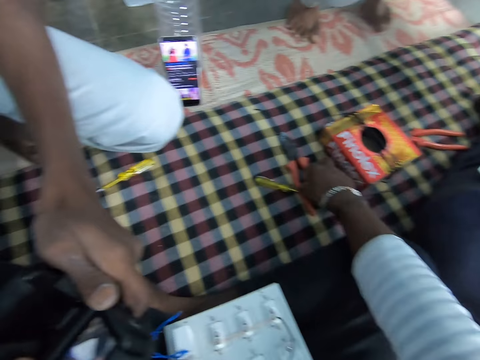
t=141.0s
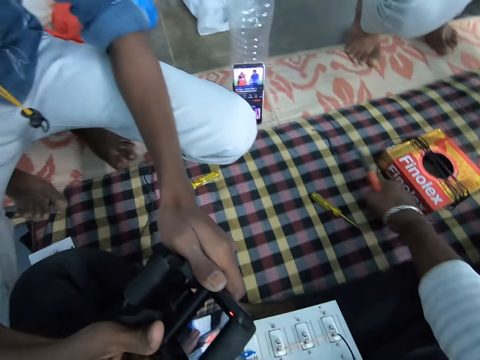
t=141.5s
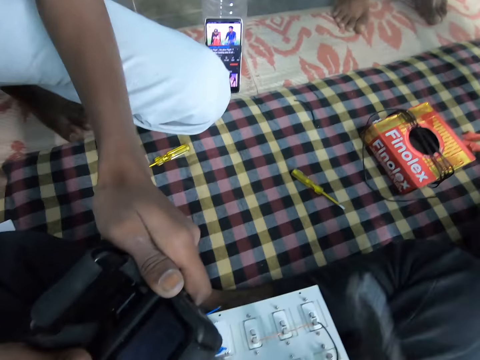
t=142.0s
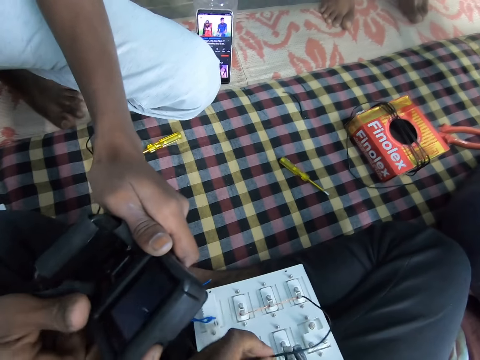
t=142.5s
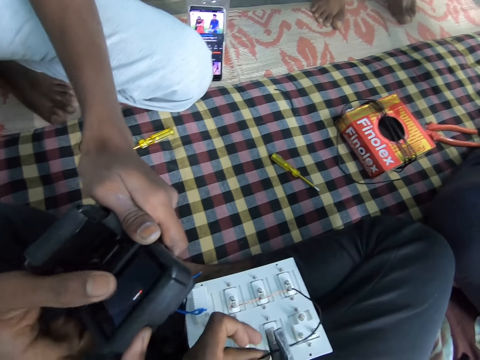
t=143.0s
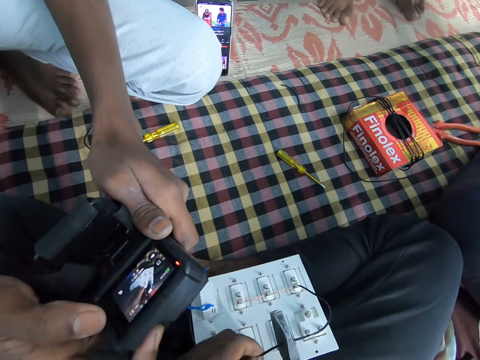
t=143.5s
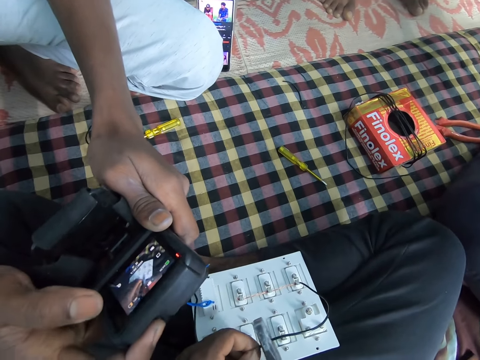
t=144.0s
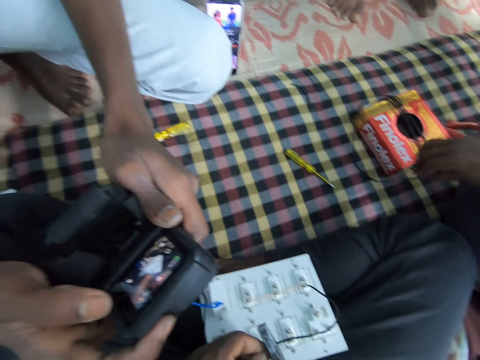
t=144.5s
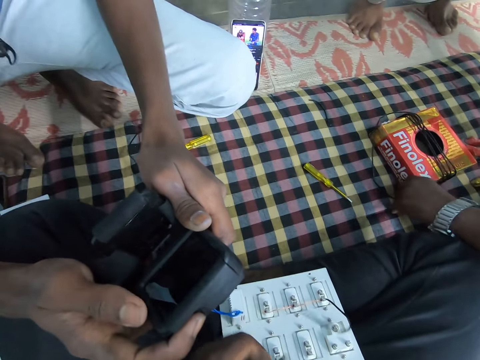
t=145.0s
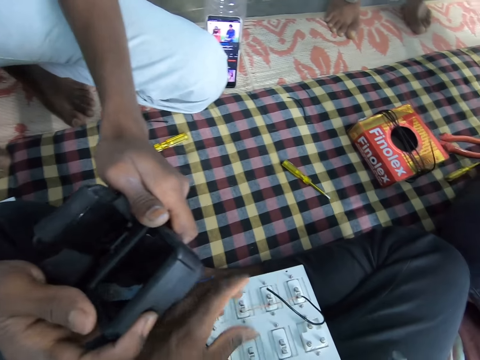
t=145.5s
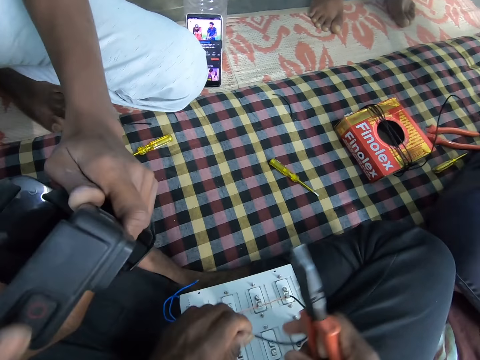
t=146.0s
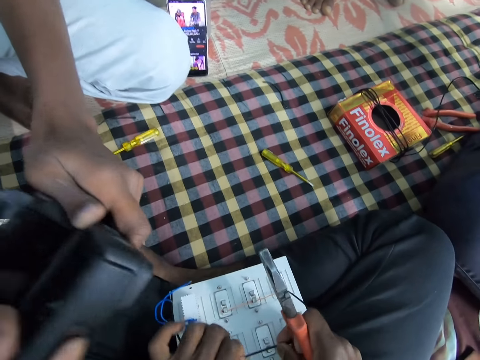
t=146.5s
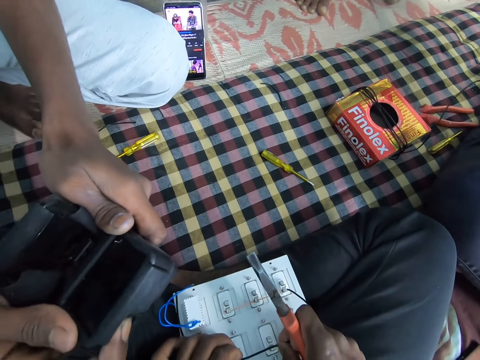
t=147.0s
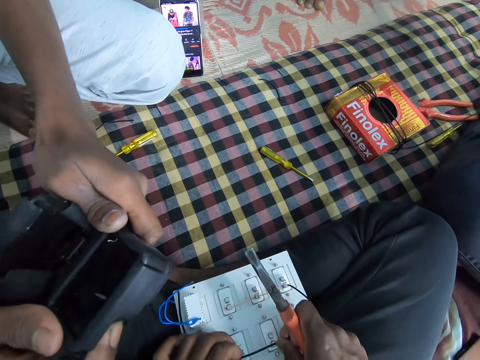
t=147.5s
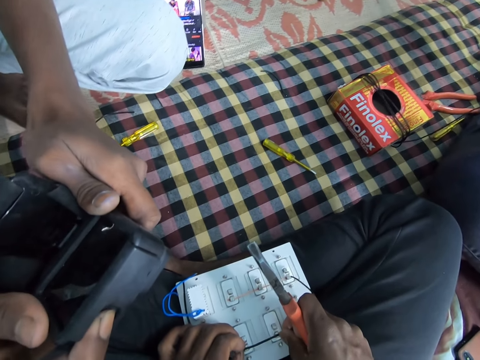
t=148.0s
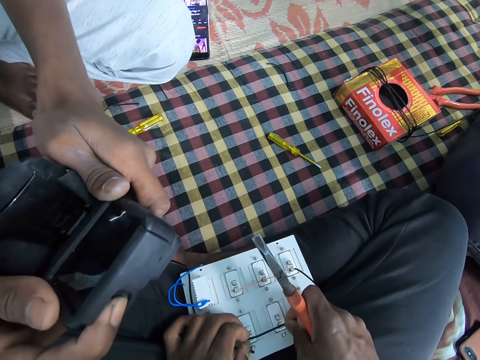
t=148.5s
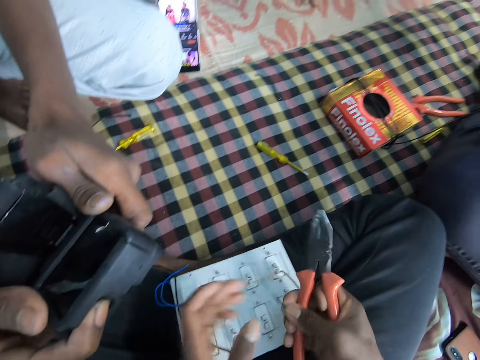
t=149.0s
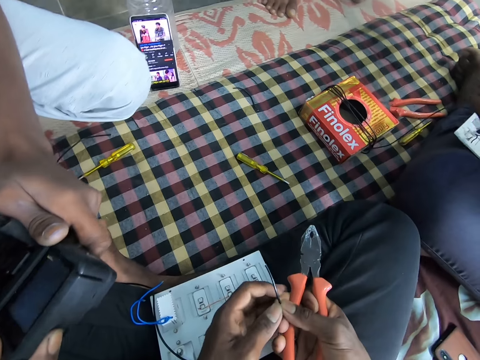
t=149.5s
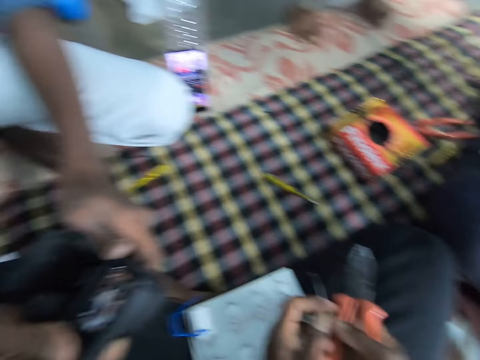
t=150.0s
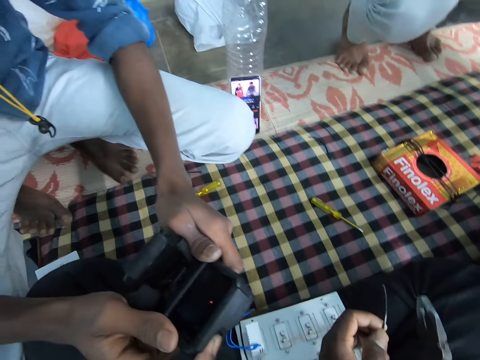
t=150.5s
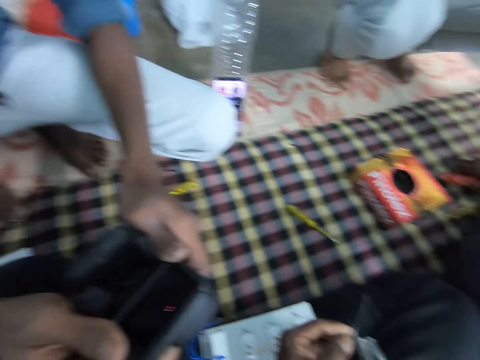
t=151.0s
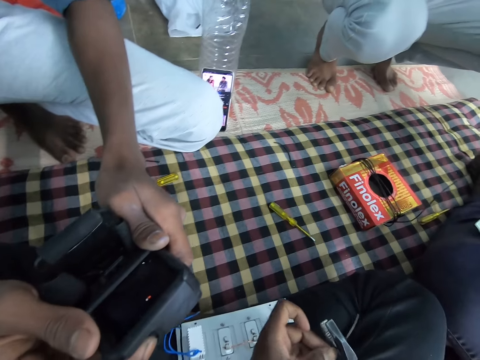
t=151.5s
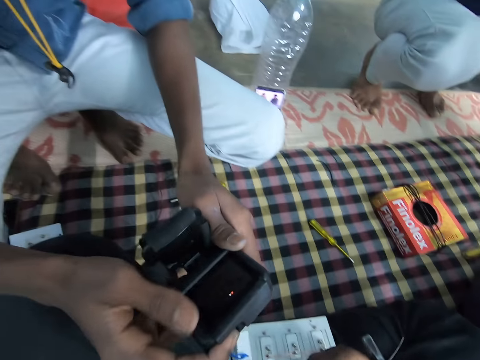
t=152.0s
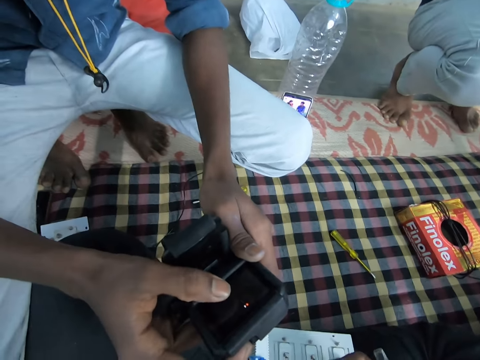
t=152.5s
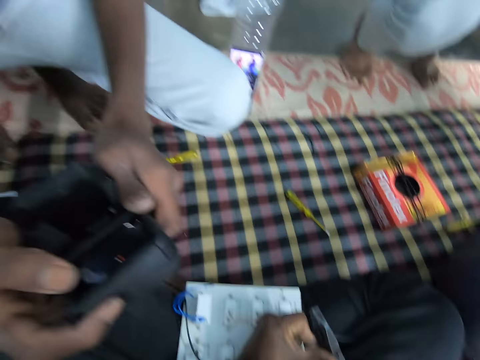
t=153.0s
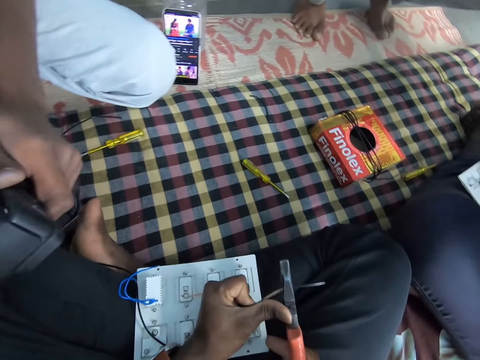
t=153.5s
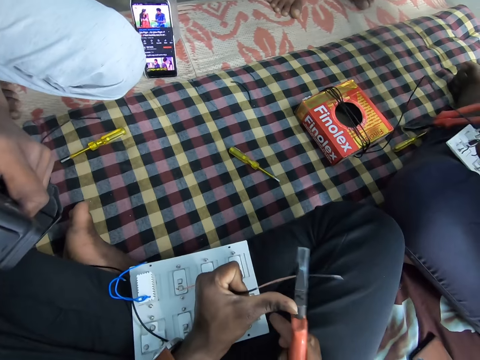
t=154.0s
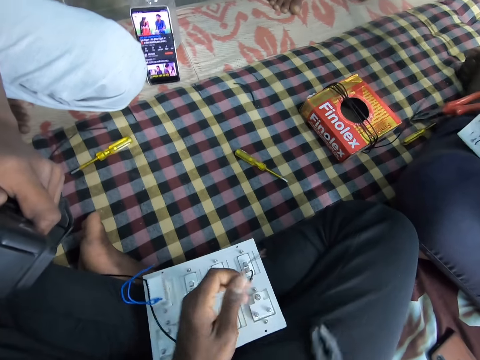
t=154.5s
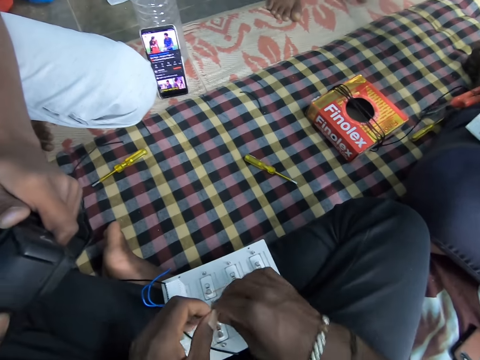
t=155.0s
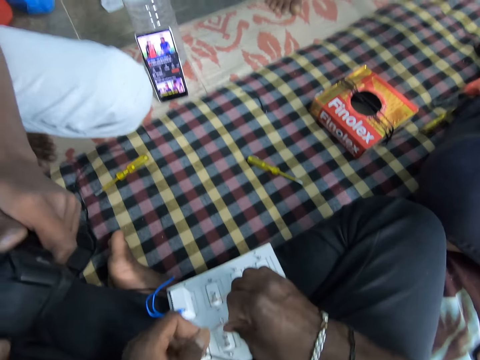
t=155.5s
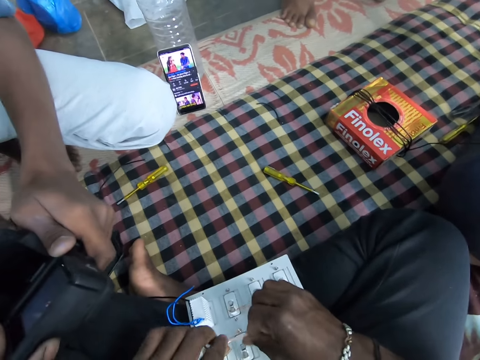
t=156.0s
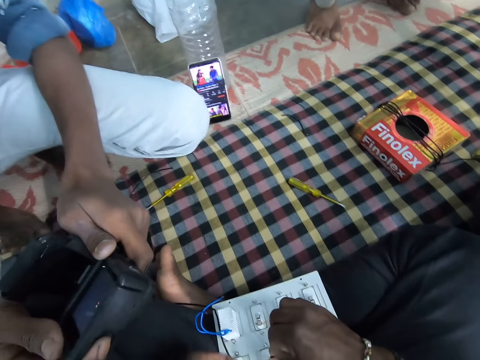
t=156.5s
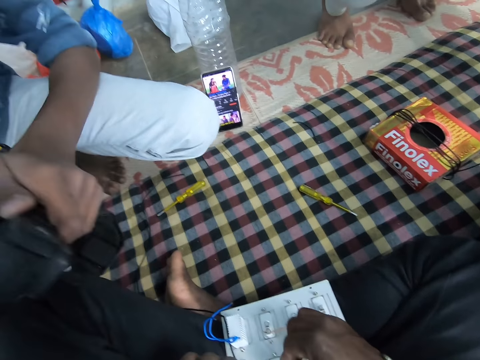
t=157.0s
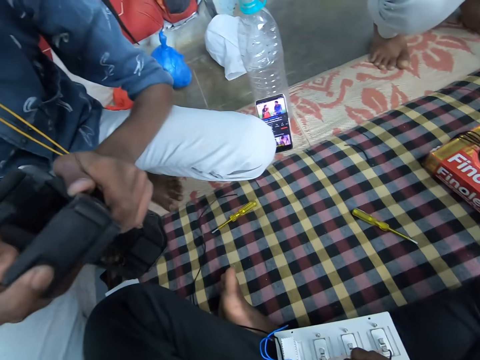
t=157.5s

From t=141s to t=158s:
The camera wearer picks up the pliers on the bed with his right hand. He cuts the wire in his left hand with the pliers in his right hand. A man picks up a wire on the bed with his left hand. The camera wearer peels the wire with the pliers in his right hand. He drops the pliers on his thigh with his right hand. He twists the wire with both hands.

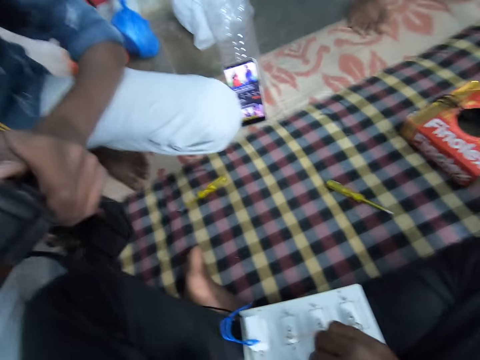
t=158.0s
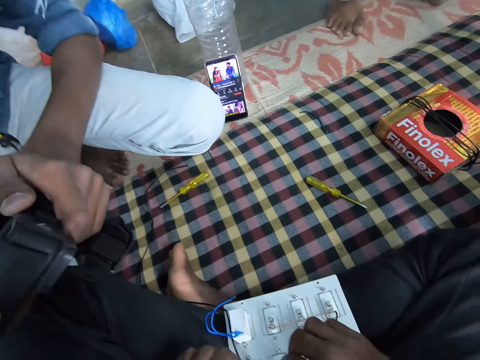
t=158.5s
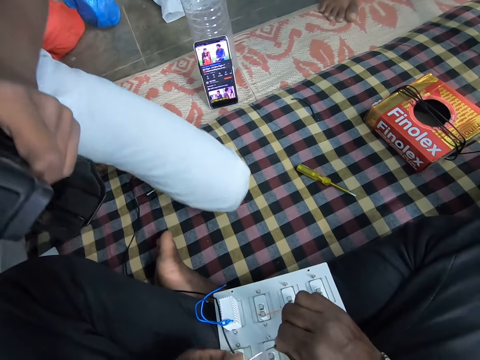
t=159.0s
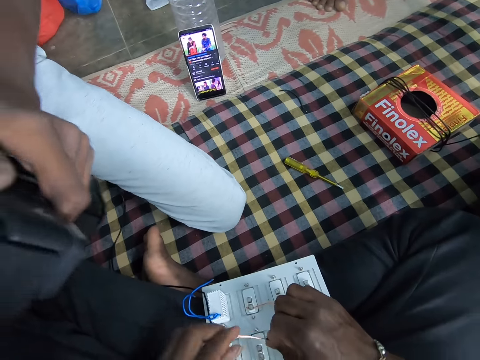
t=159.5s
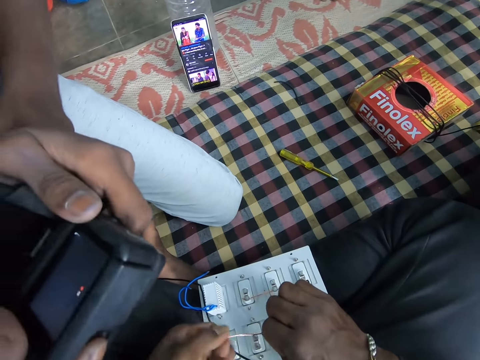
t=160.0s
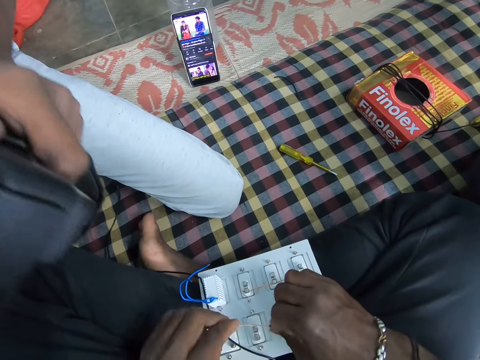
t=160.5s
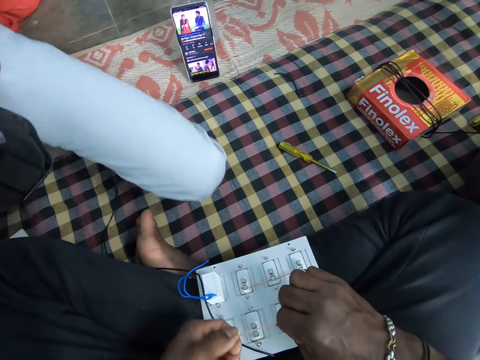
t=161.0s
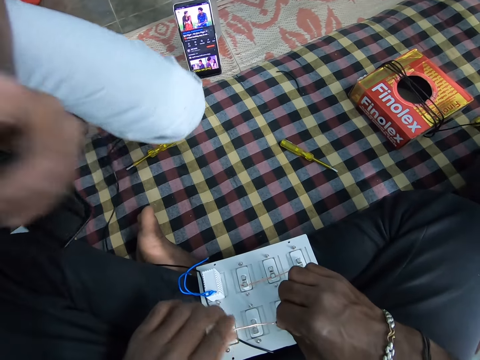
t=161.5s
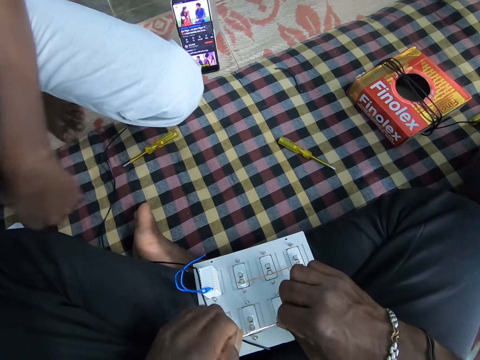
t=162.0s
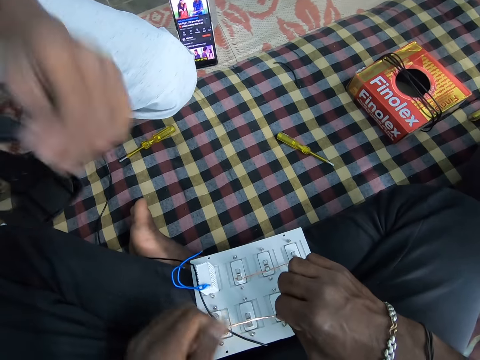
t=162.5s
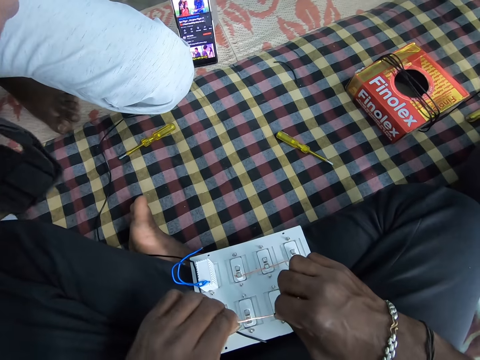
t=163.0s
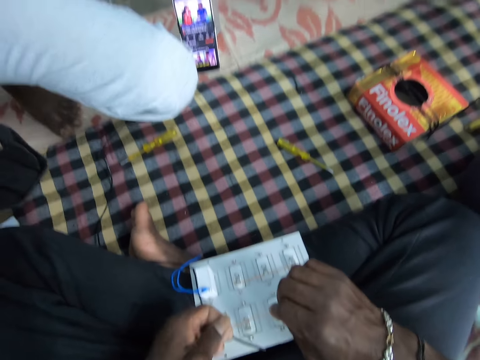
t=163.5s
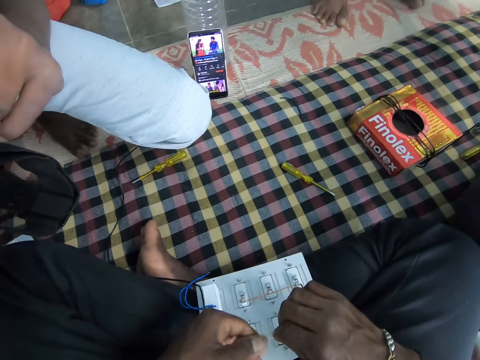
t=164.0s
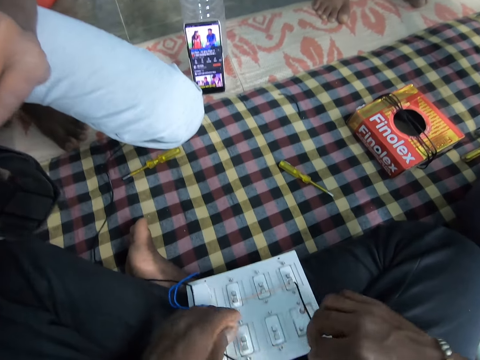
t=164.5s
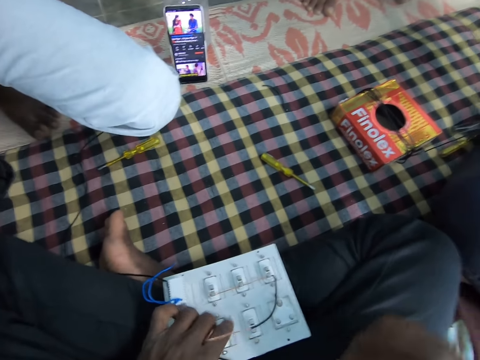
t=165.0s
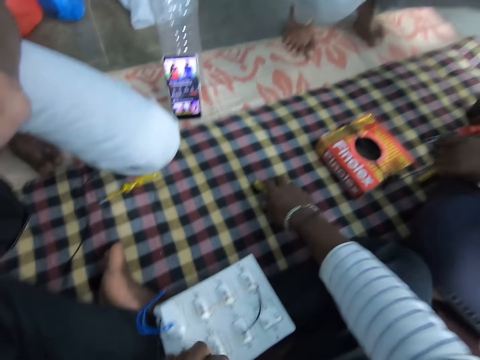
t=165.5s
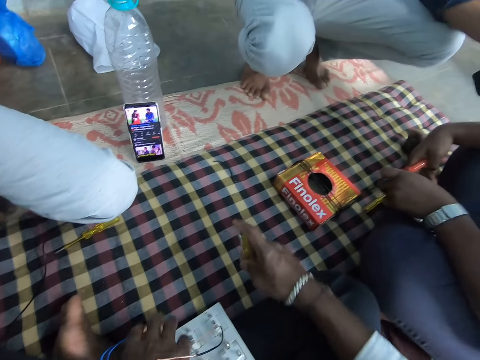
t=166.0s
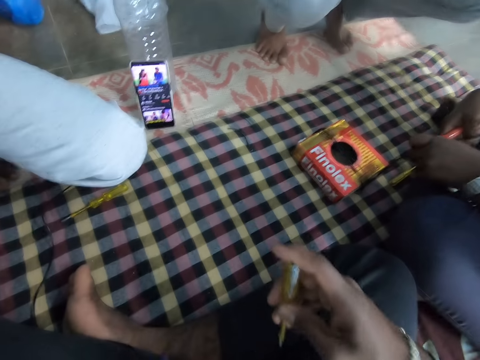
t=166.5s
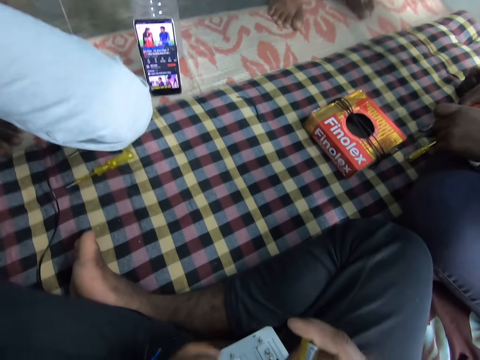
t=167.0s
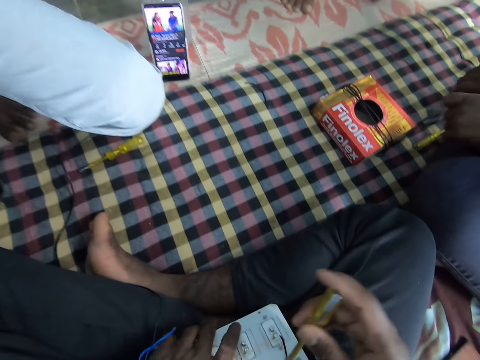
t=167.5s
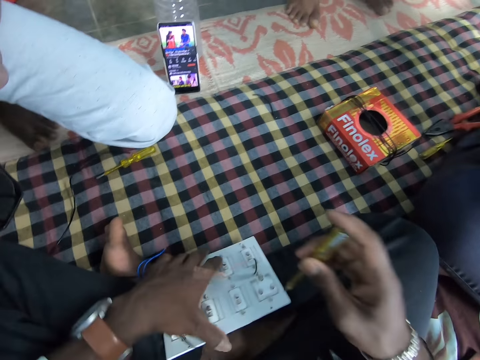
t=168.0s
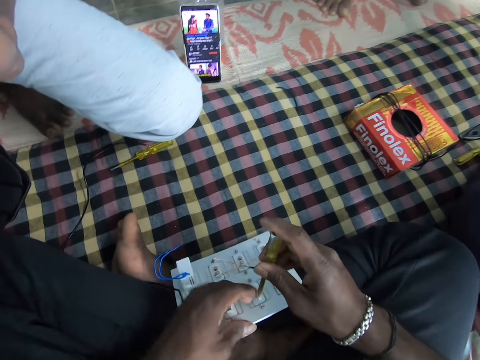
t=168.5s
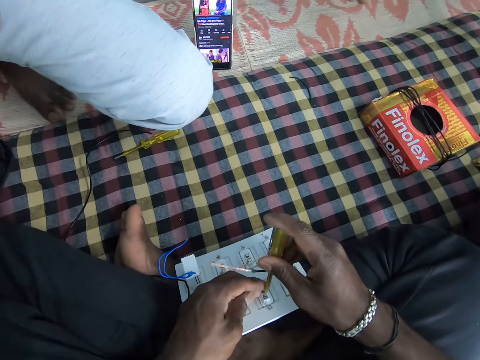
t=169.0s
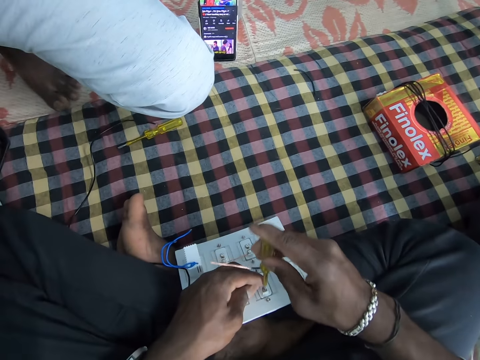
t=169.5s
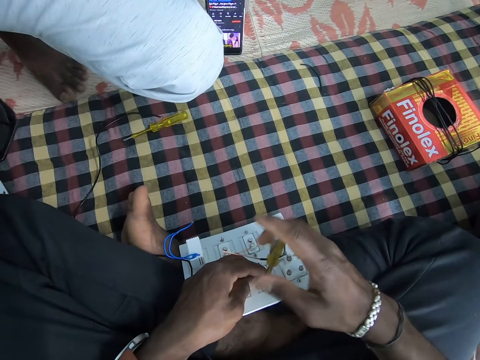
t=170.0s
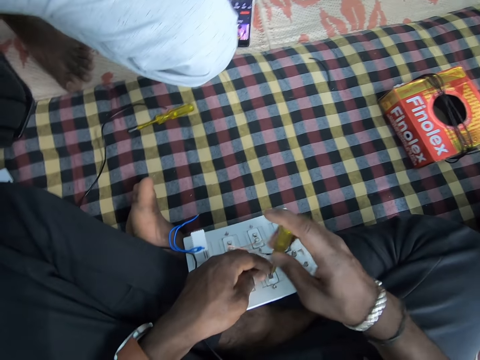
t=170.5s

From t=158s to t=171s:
The camera wearer holds the wire. He picks up the tester on the bed with his right hand. He loosens the screws on the socket board with the tester in his right hand.
